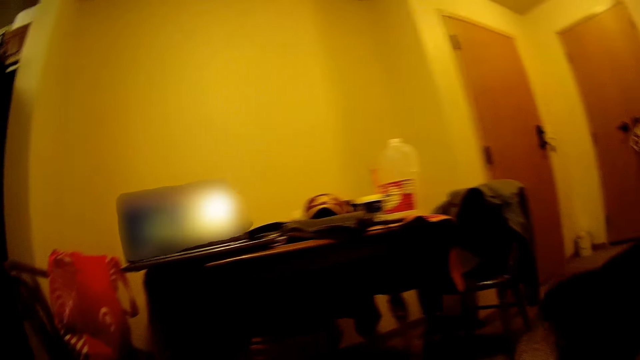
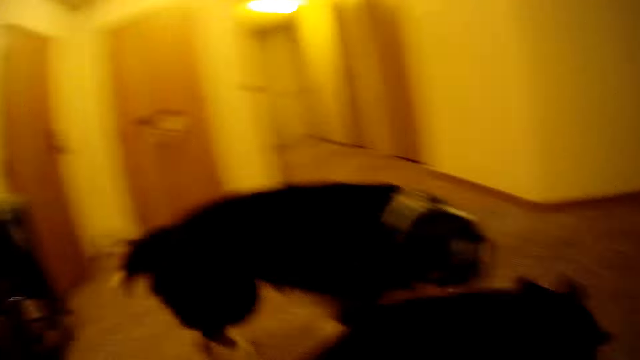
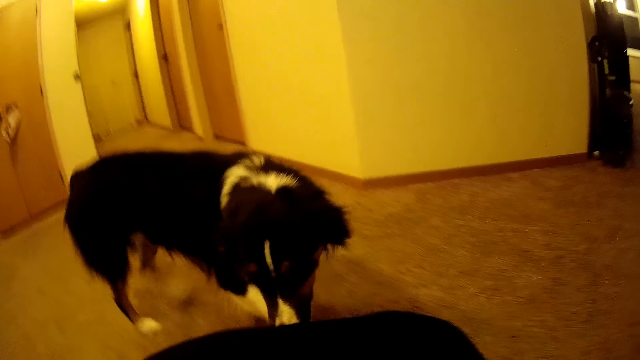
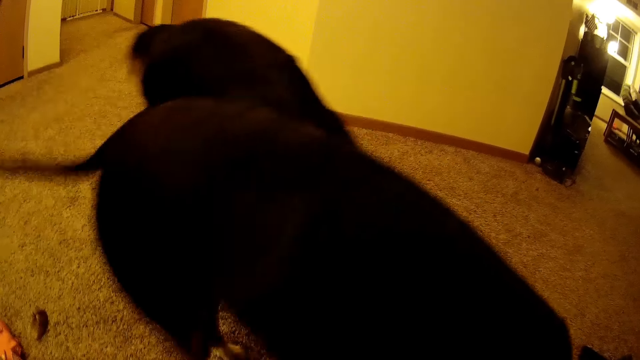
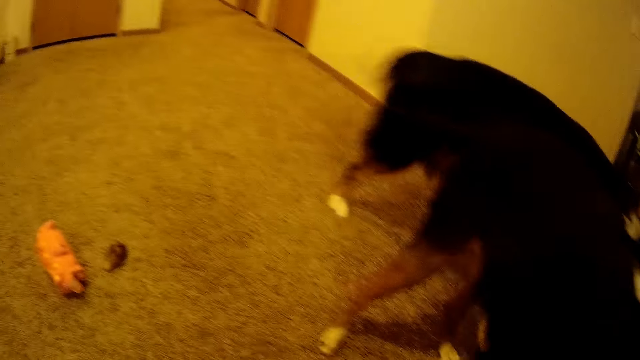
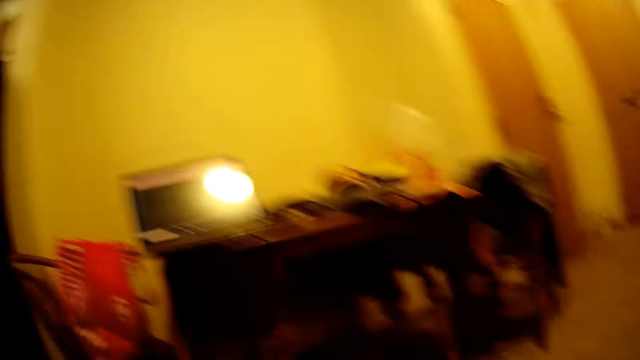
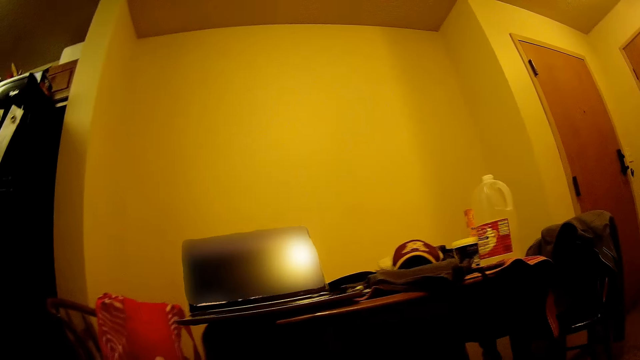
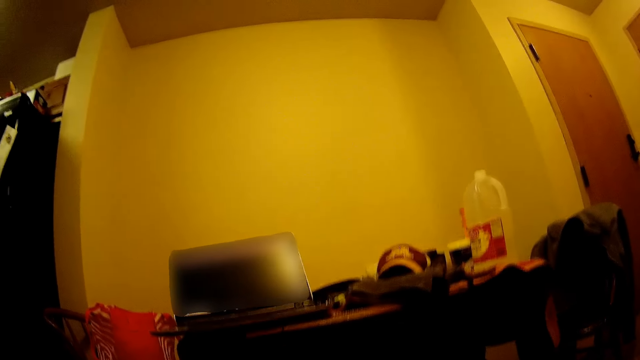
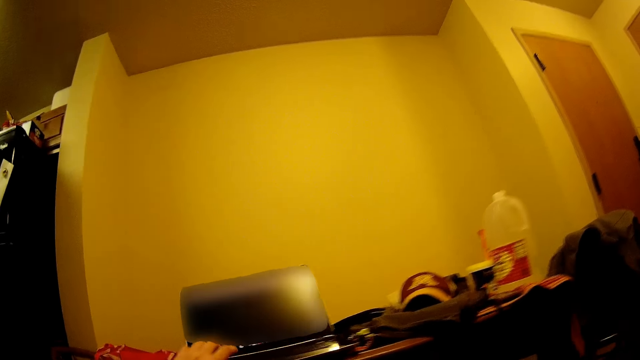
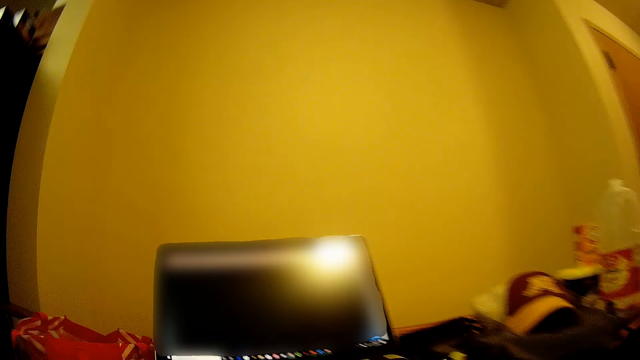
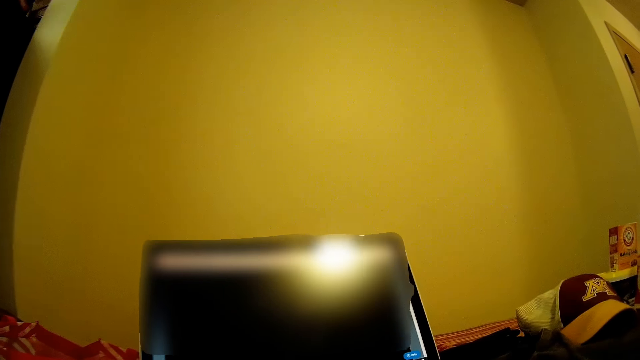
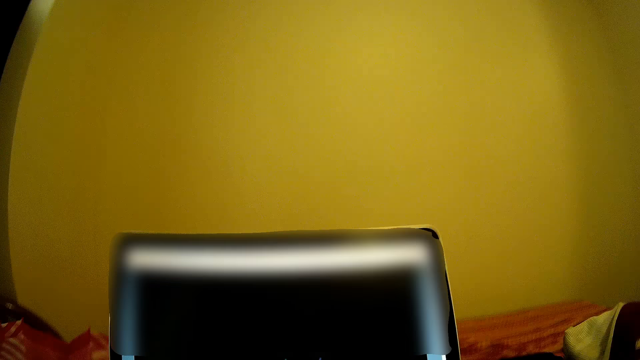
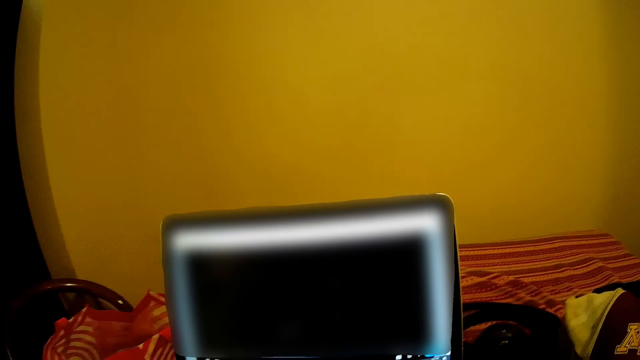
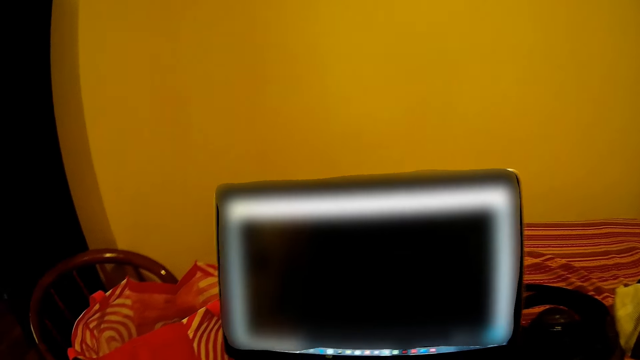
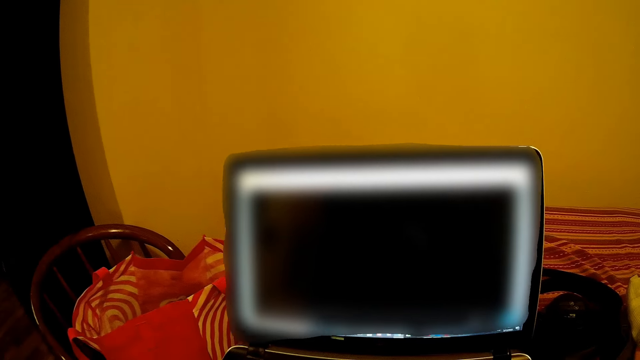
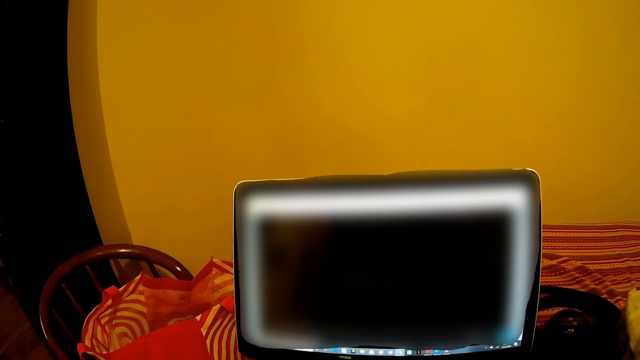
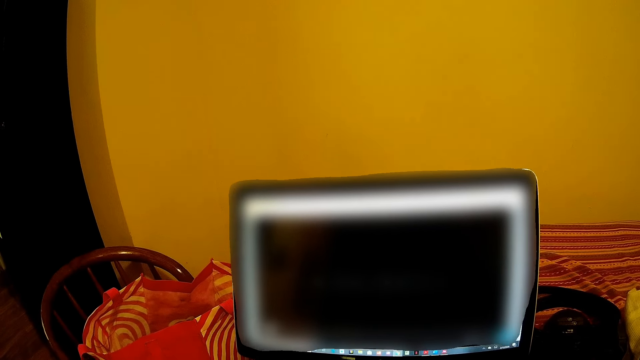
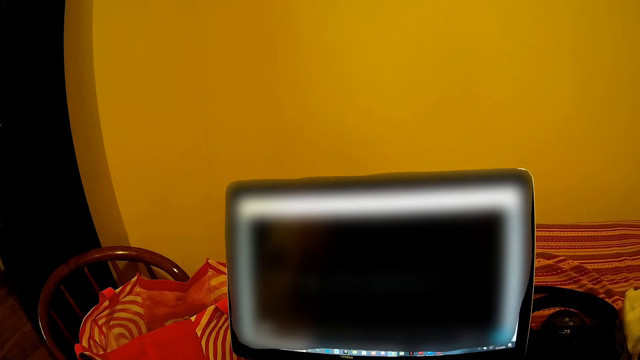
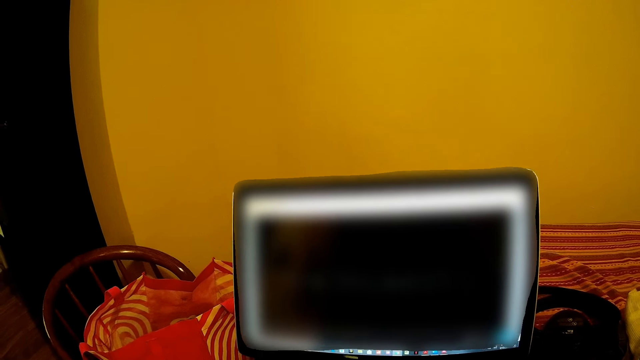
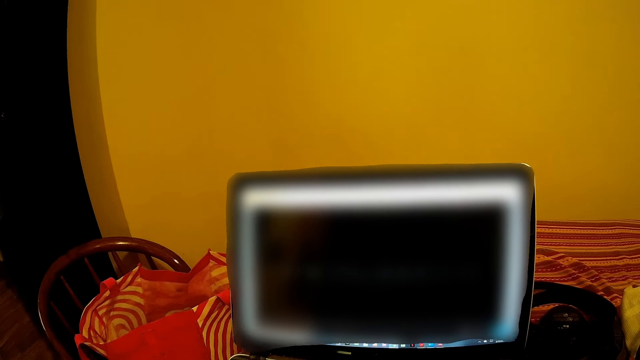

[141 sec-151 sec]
The camera wearer looks around the house. They stare at the laptop. They use the laptop.

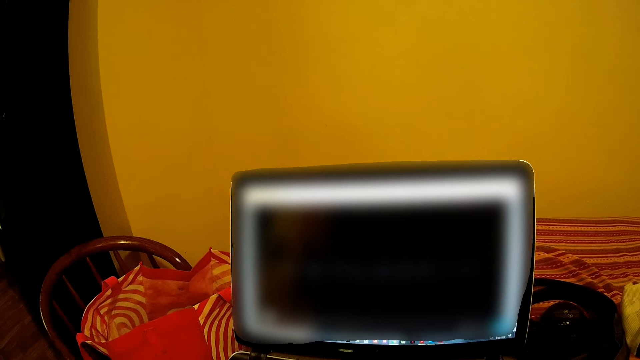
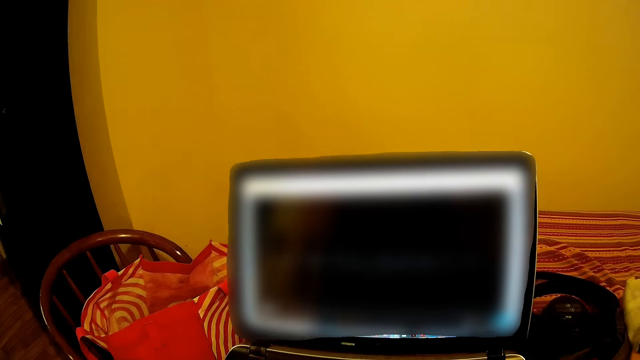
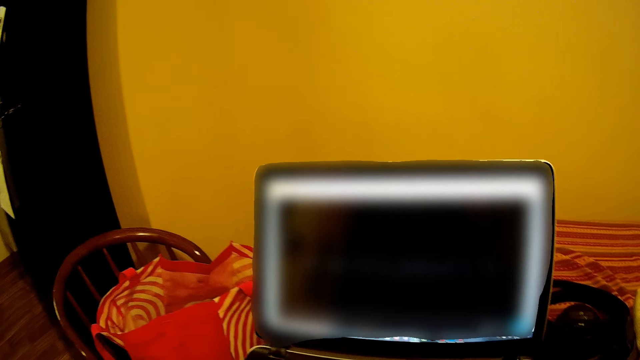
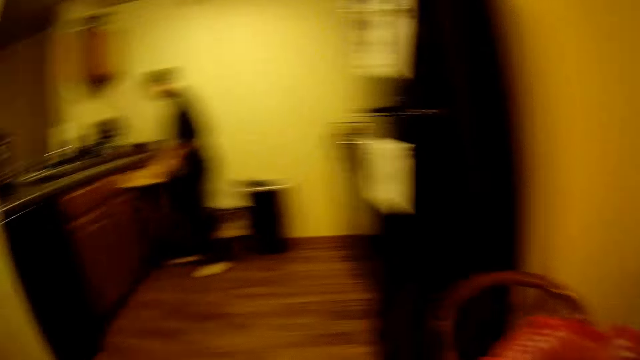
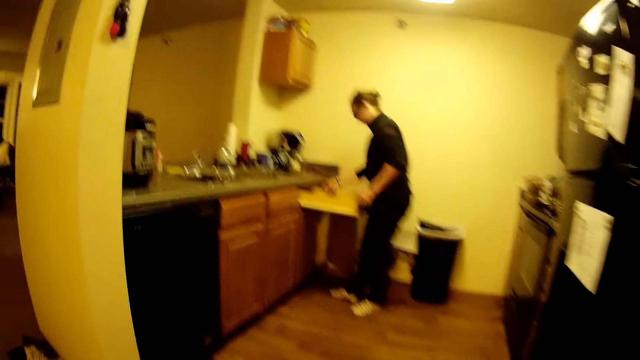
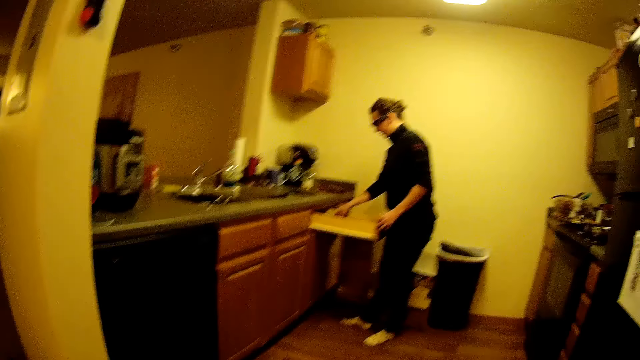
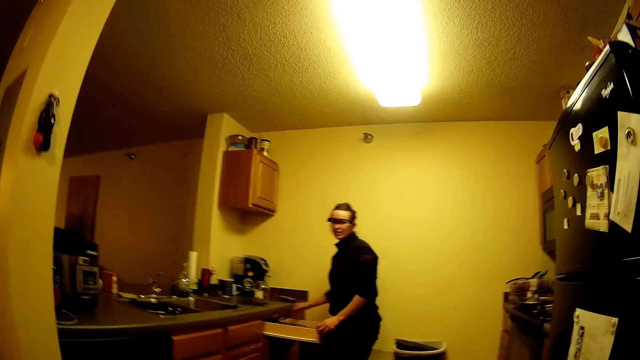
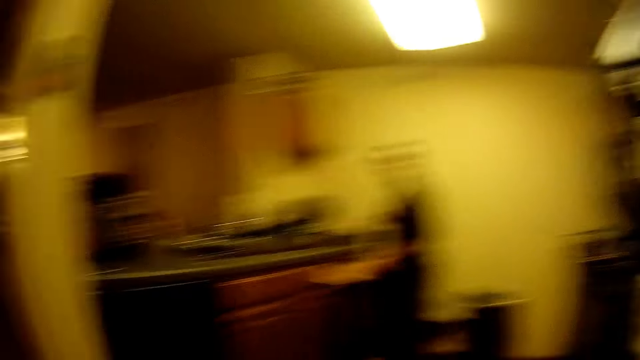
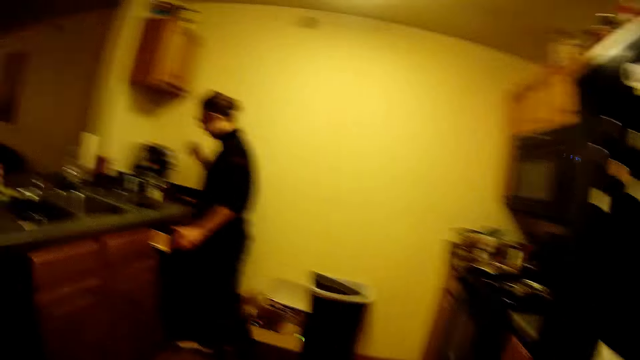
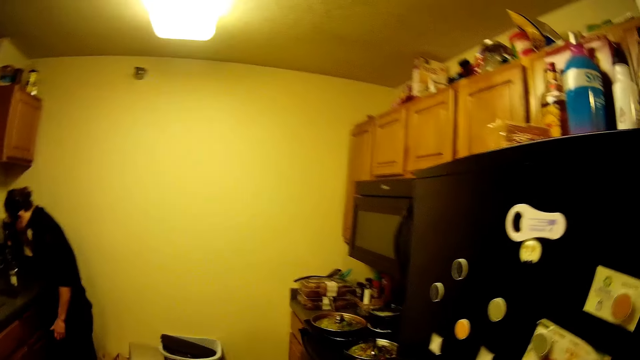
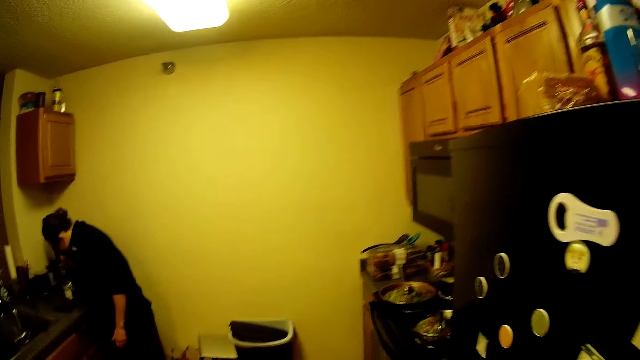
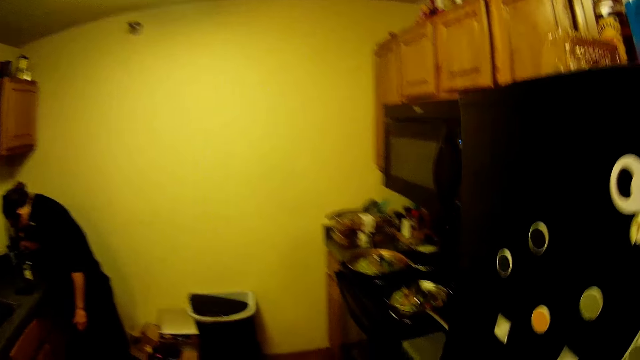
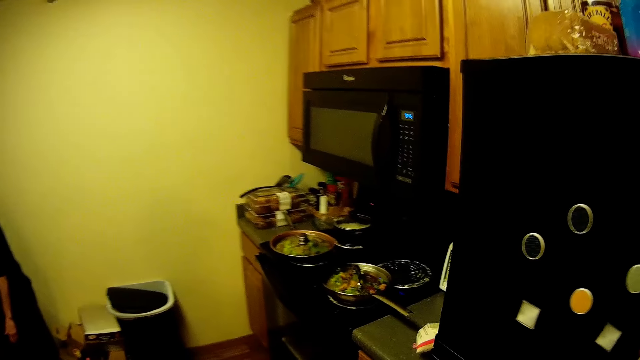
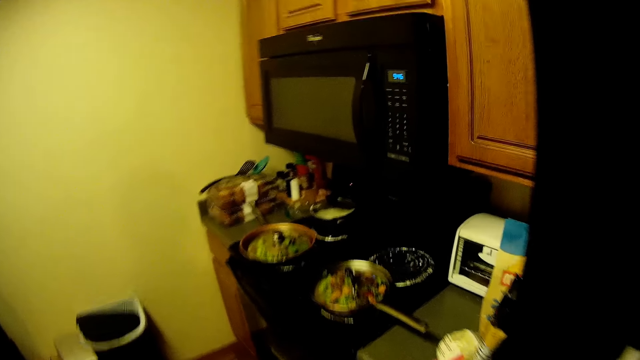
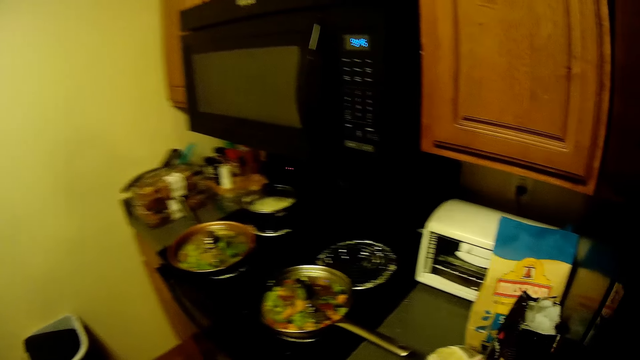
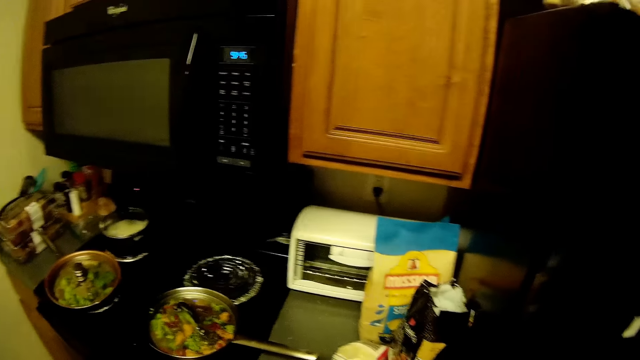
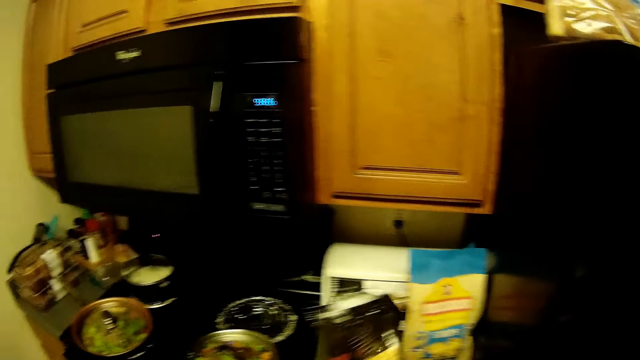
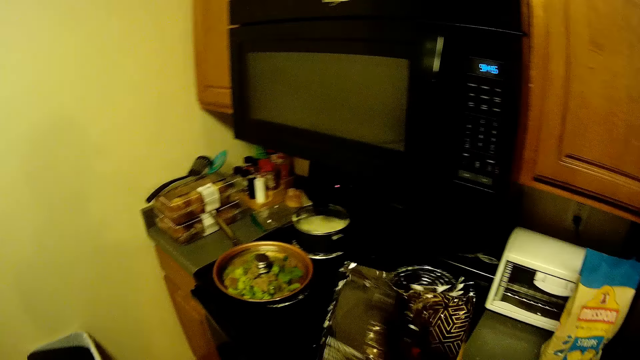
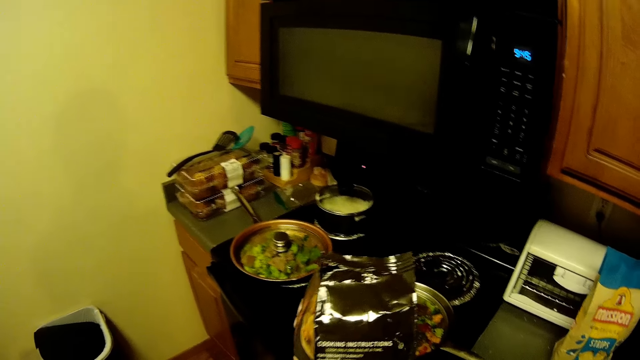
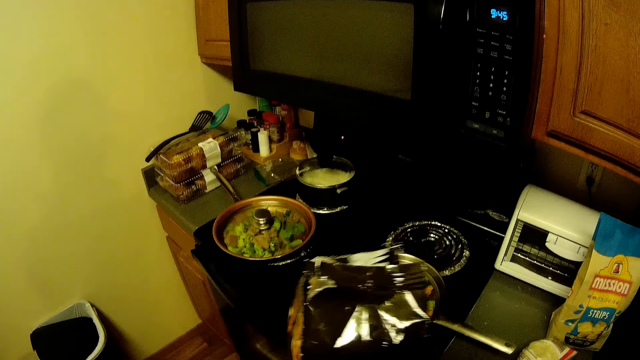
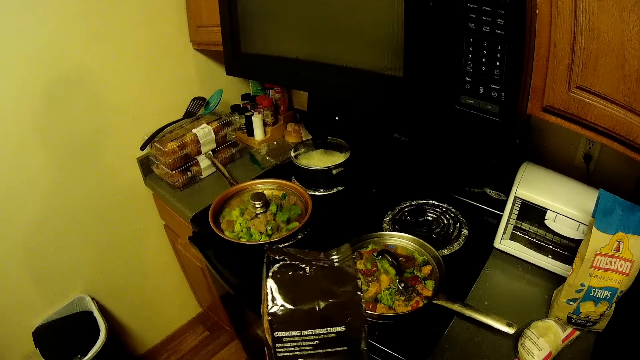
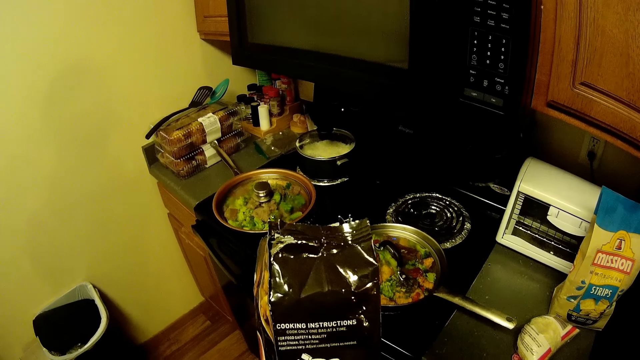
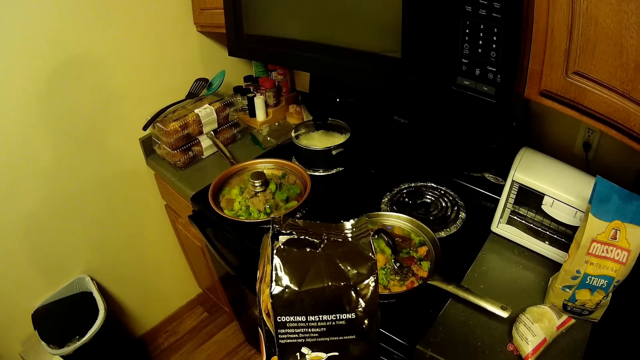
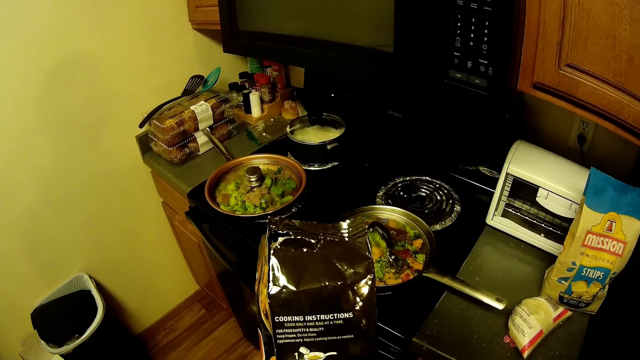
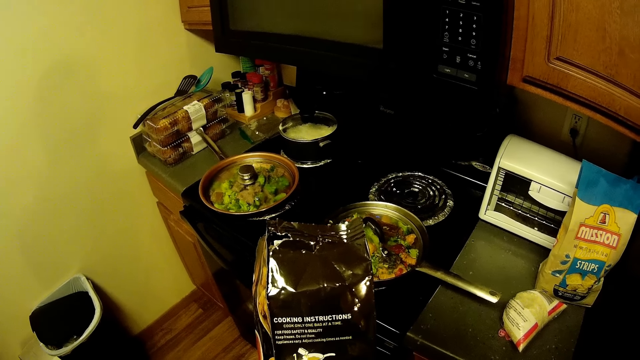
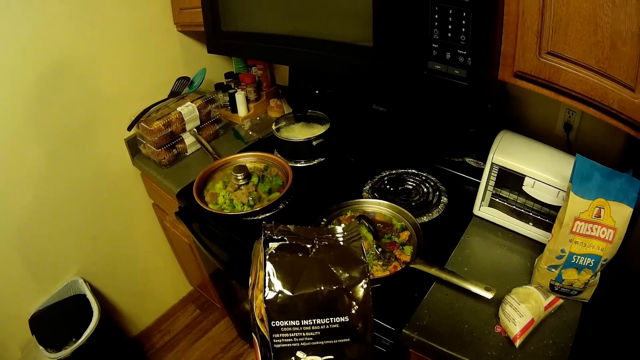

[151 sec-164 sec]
The camera wearer stares at a lady. They look around the kitchen. The lady picks a spoon in the drawer. The camera wearer looks around the kitchen. They walk around the kitchen. They pick a bag. They inspect the bag.
